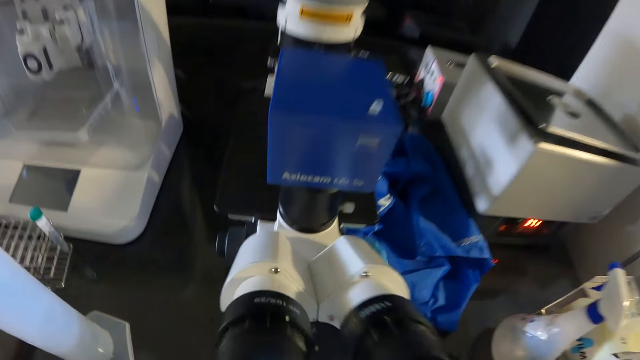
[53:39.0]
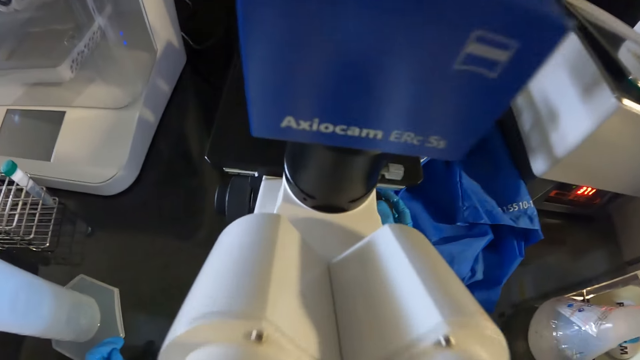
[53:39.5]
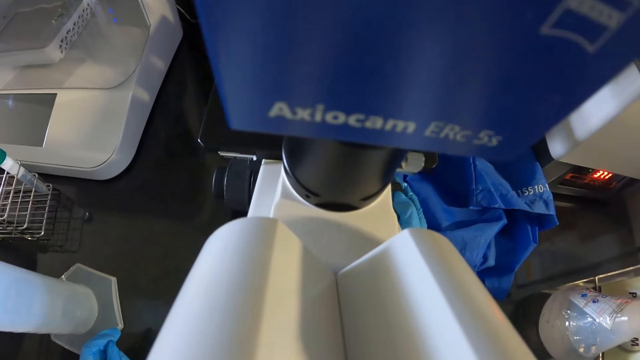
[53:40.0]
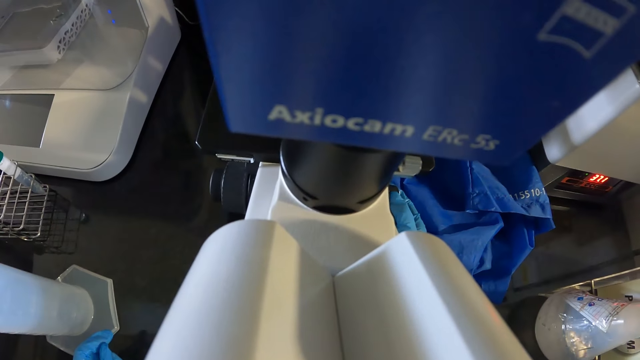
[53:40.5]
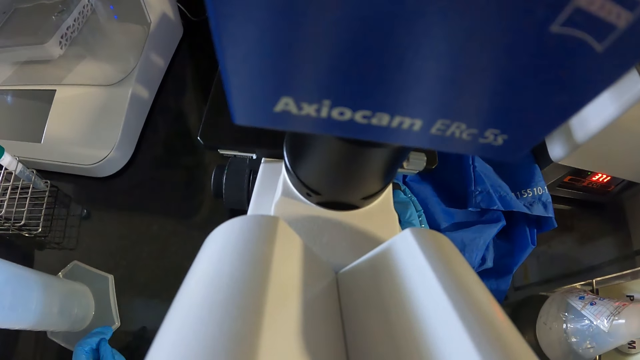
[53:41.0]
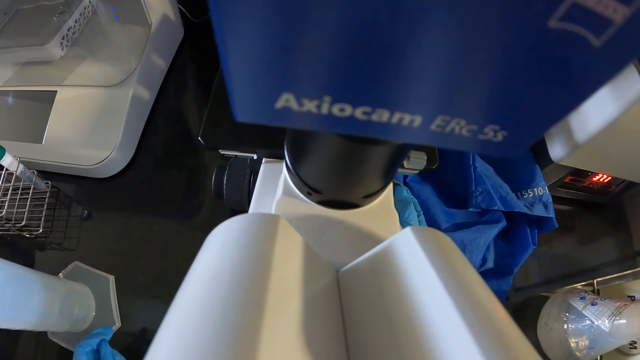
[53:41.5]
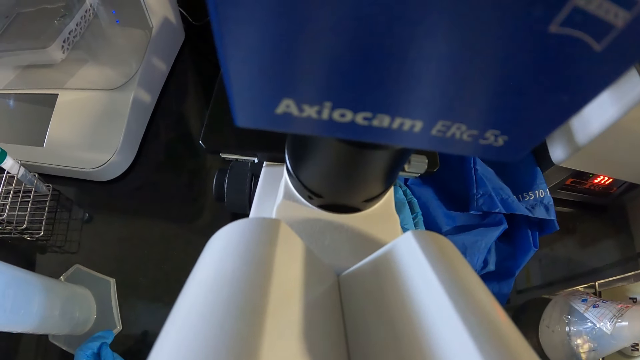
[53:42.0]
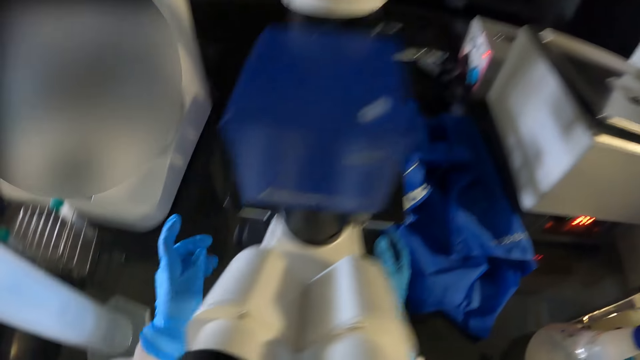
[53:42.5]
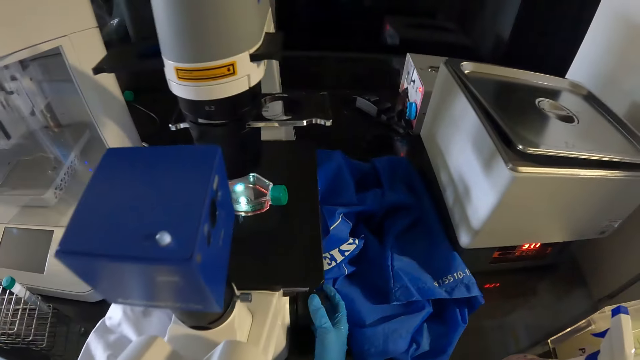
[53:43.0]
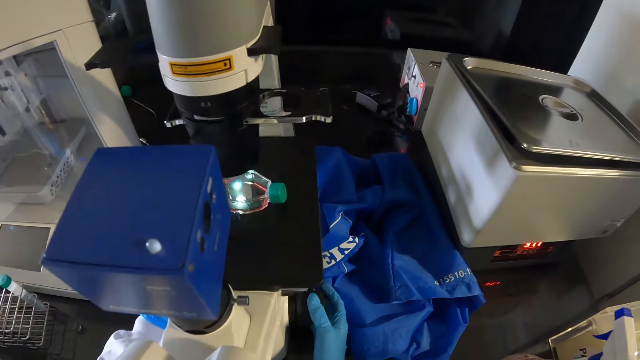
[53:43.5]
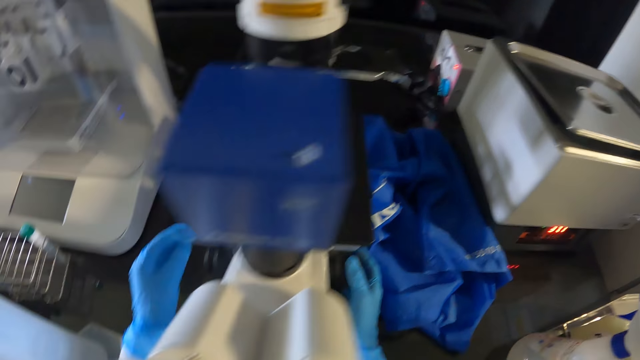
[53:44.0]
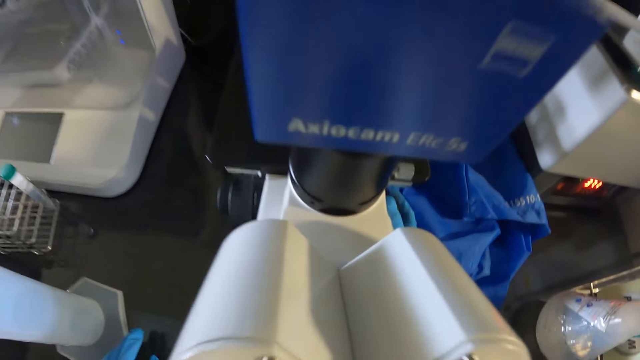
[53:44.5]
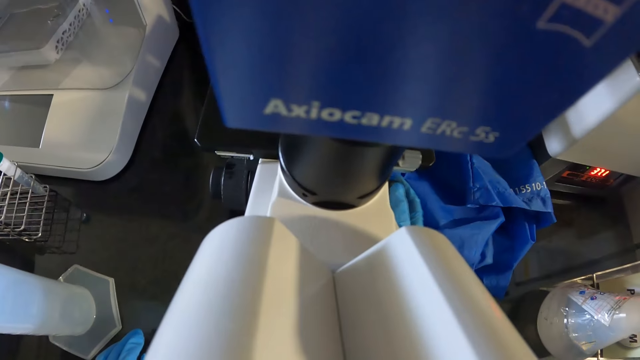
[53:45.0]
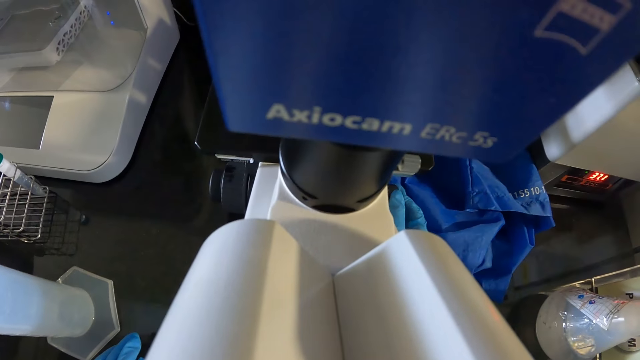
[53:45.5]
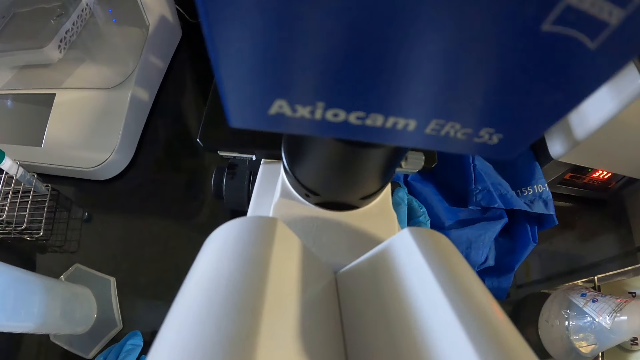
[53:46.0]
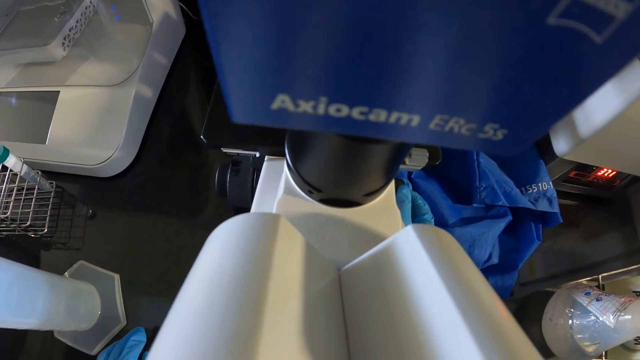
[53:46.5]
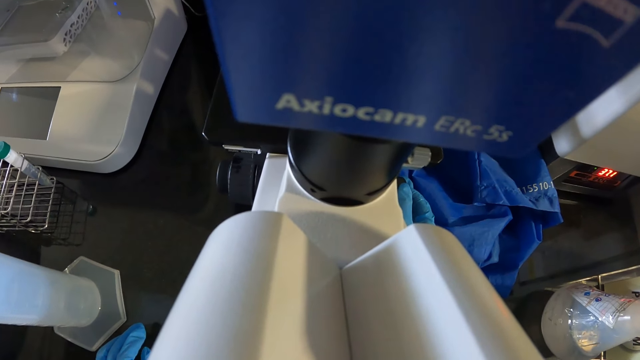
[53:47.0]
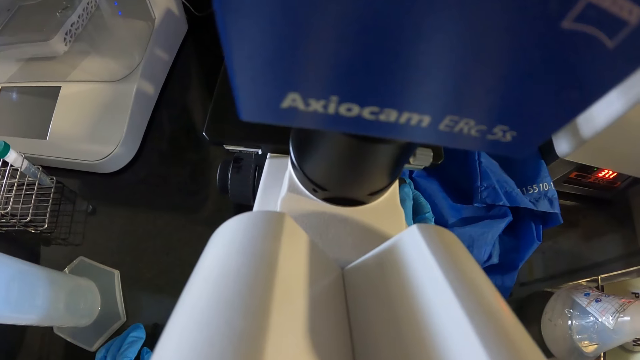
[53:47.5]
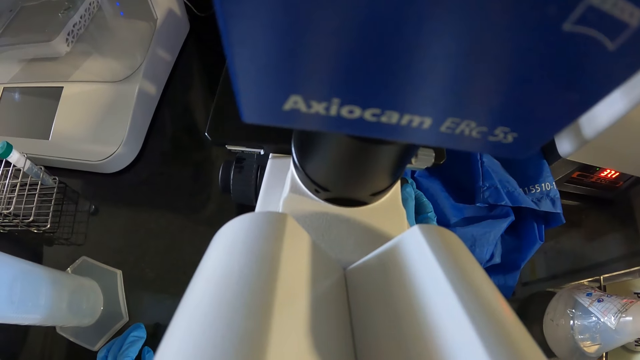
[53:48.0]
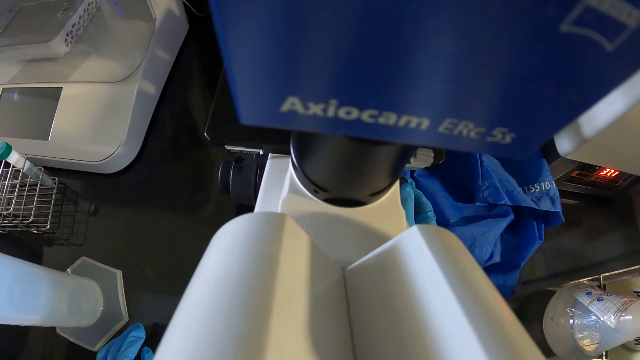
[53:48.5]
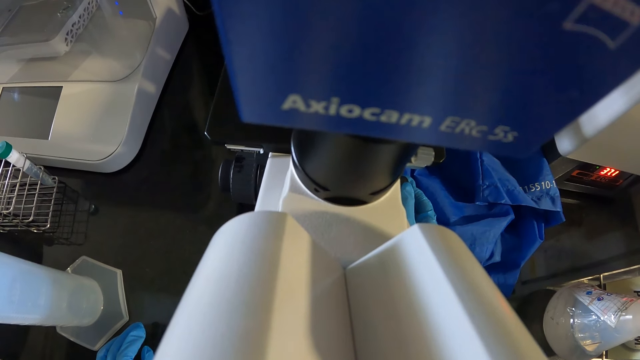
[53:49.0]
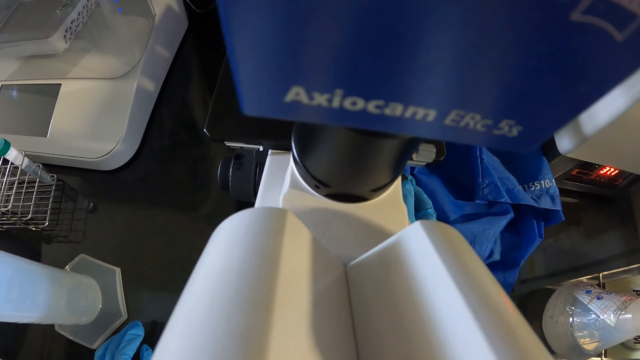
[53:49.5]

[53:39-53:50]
The camera wearer operates the microscope with her right gloved hand. She checks through the microscope. She operates the microscope with her left gloved hand. She operates the microscope with her right gloved hand.

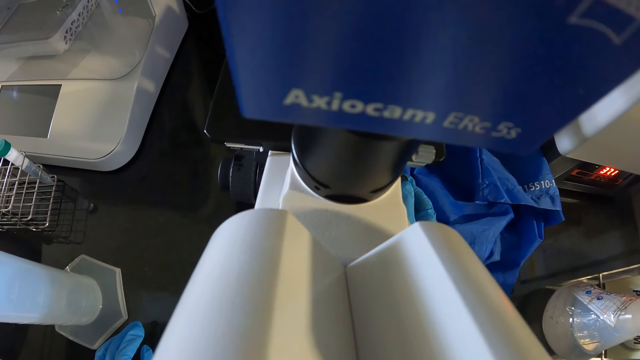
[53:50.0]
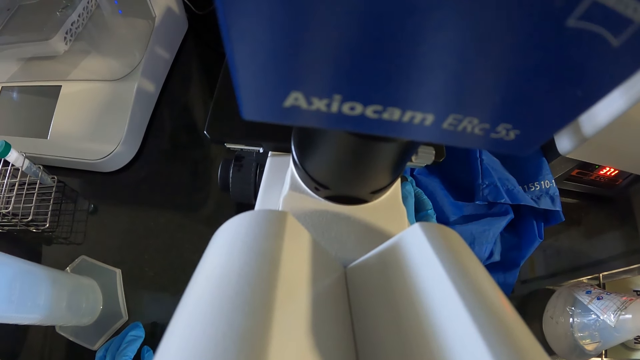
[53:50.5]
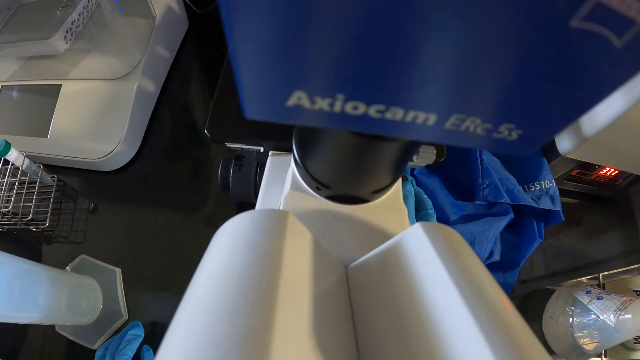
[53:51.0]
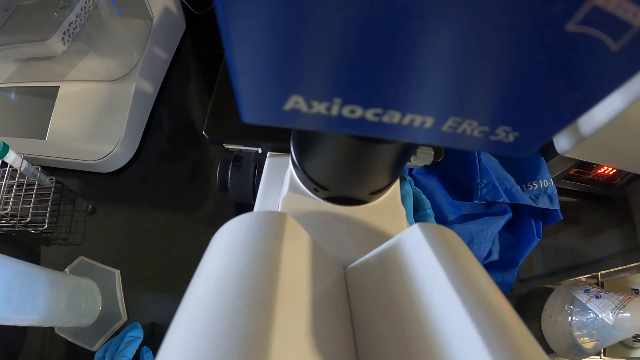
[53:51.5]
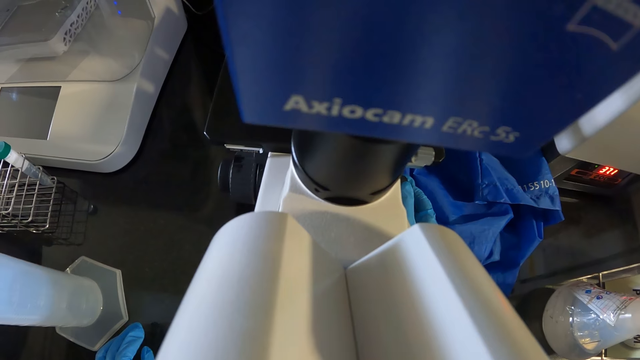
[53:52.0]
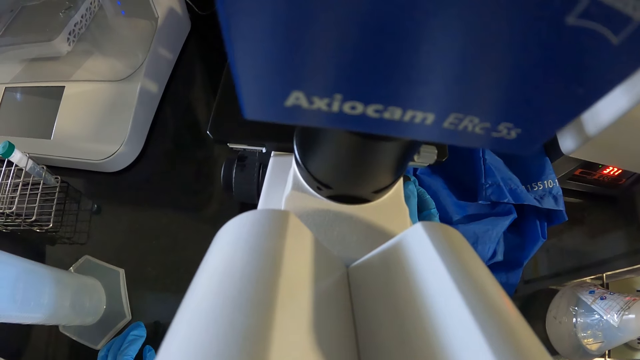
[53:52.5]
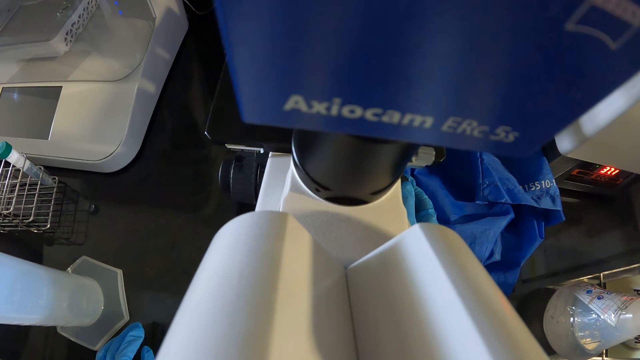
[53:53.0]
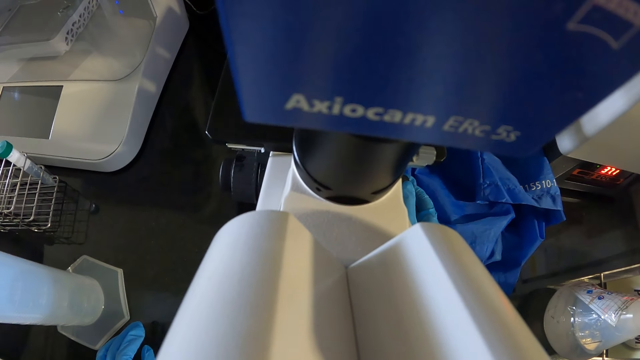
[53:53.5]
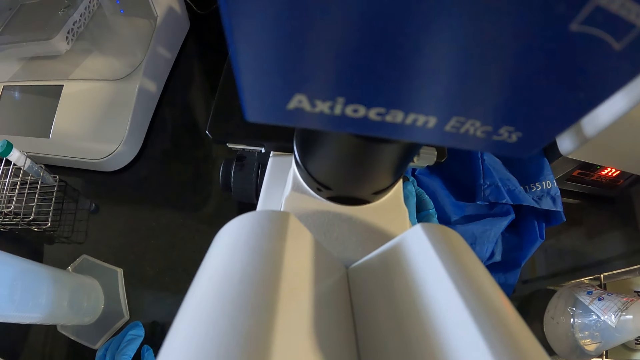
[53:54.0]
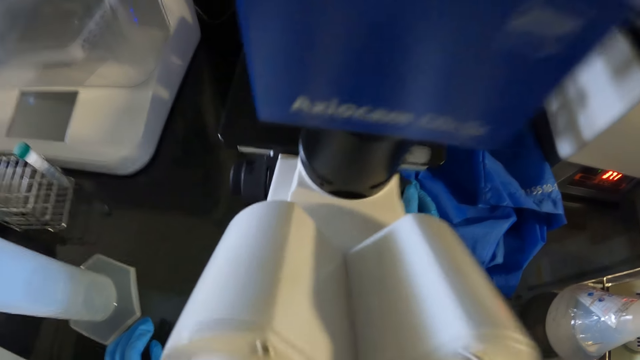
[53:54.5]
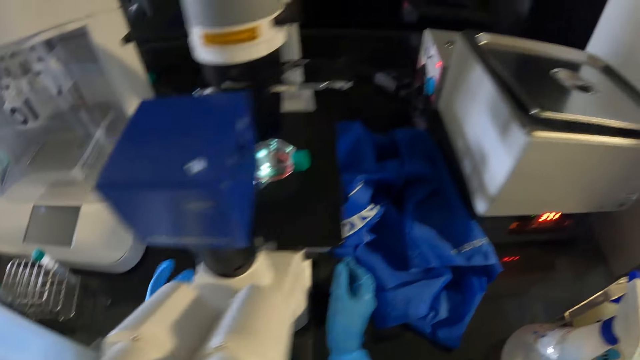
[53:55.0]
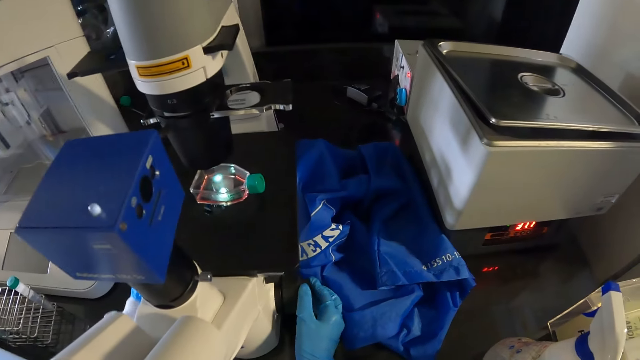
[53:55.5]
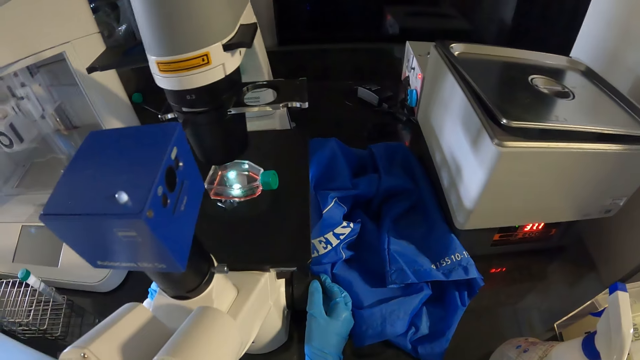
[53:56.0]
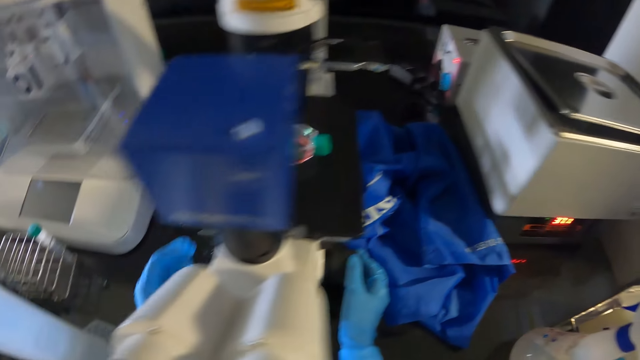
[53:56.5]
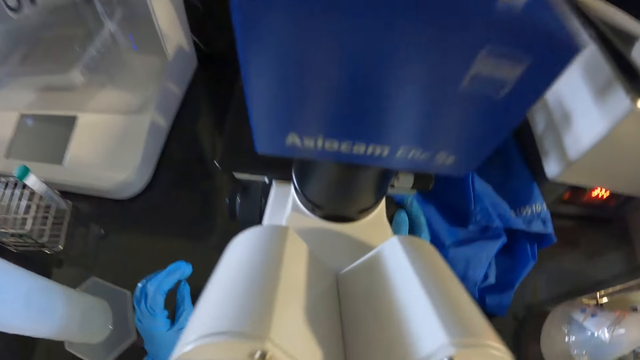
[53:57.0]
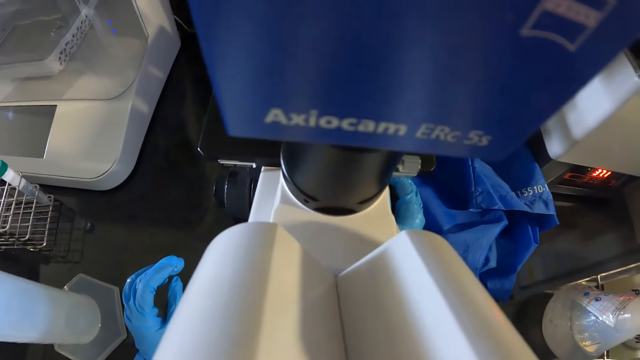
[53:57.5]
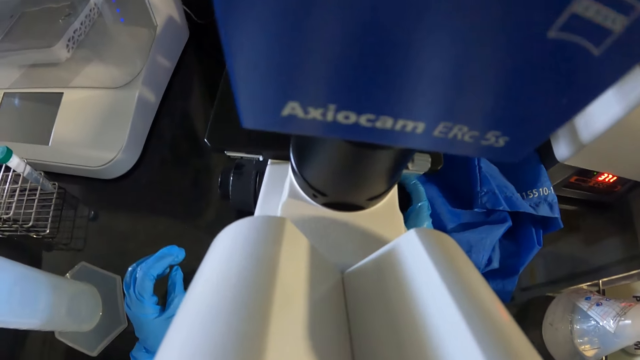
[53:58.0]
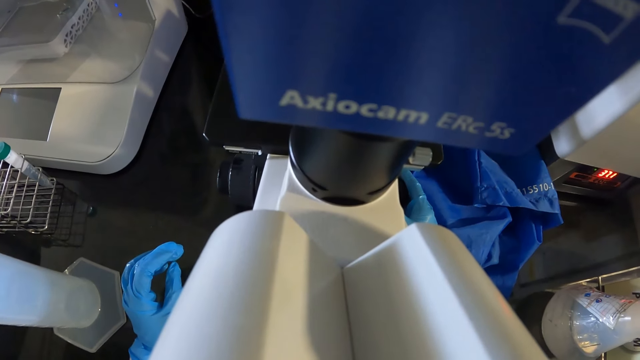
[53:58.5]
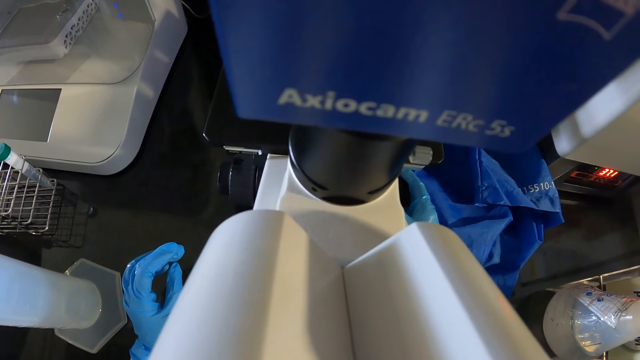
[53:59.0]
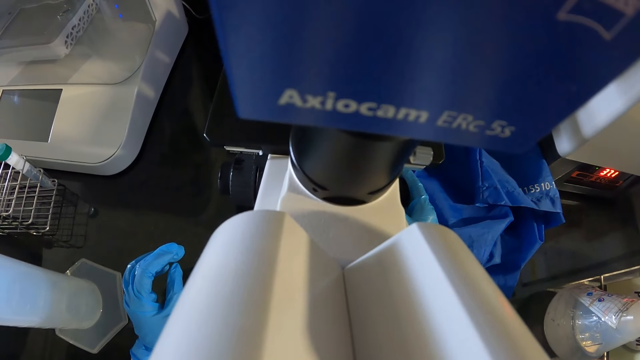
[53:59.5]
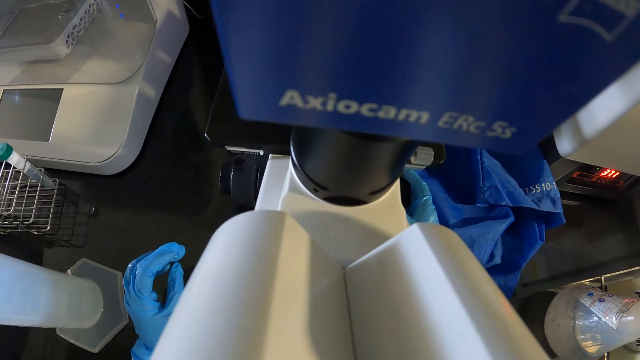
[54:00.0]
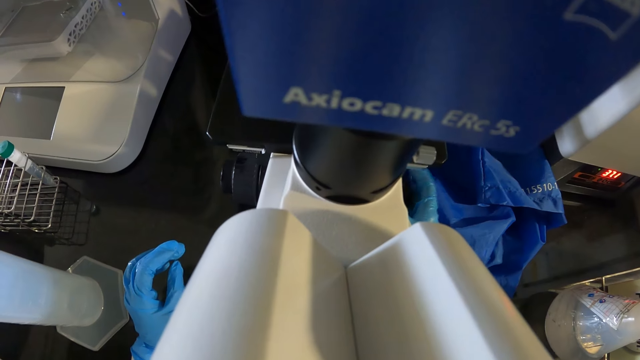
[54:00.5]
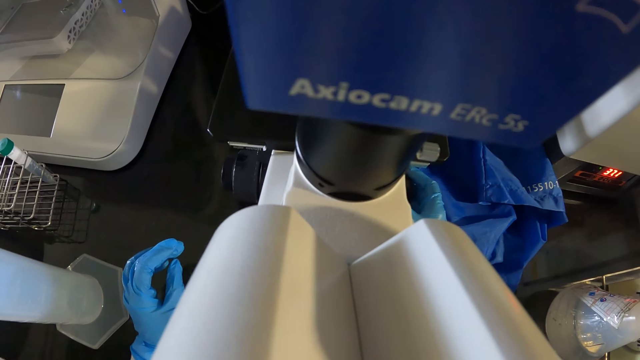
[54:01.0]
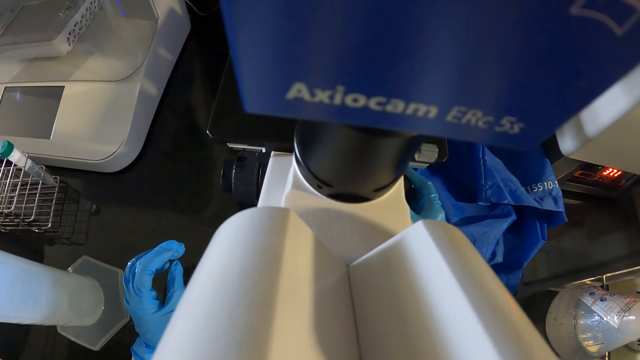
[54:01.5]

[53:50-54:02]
The camera wearer operates the microscope with her left gloved hand. She operates the microscope with her right gloved hand.
